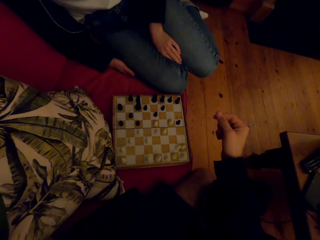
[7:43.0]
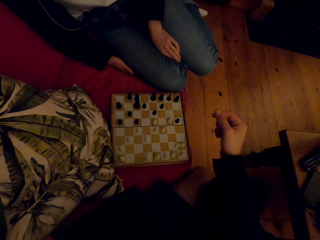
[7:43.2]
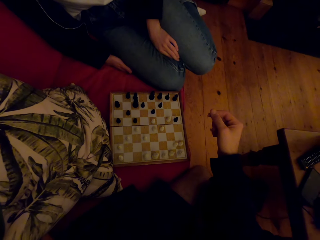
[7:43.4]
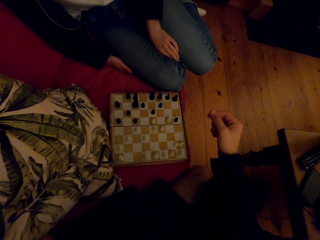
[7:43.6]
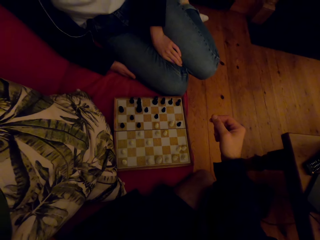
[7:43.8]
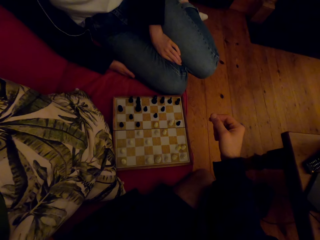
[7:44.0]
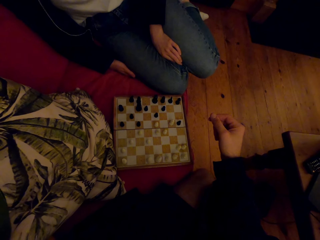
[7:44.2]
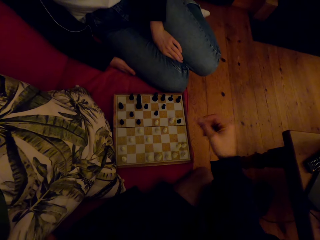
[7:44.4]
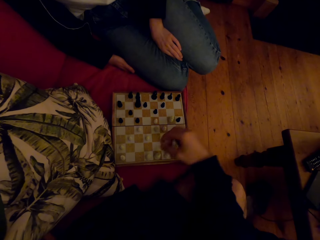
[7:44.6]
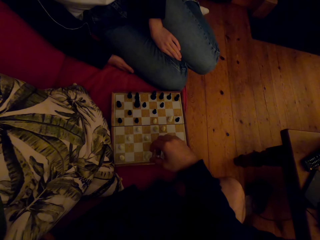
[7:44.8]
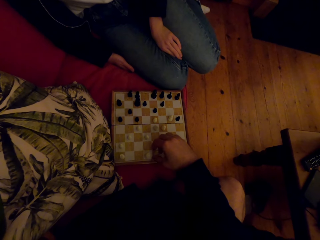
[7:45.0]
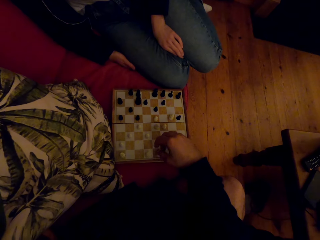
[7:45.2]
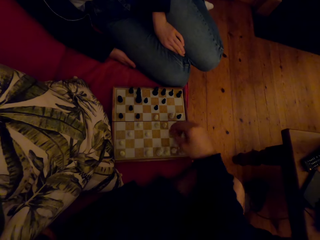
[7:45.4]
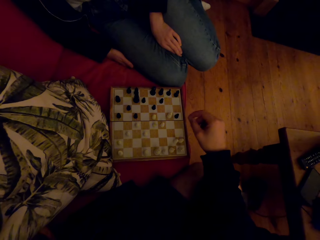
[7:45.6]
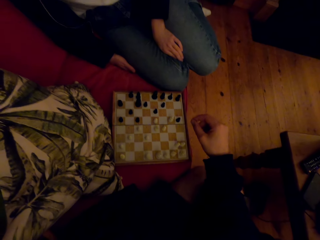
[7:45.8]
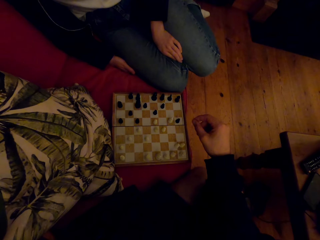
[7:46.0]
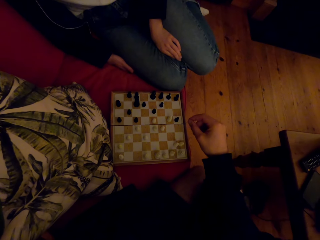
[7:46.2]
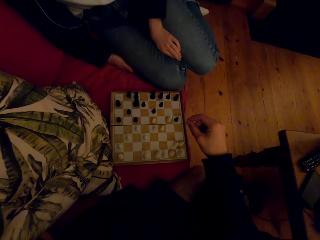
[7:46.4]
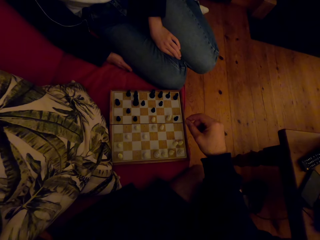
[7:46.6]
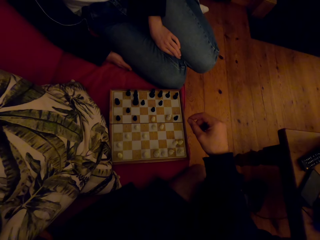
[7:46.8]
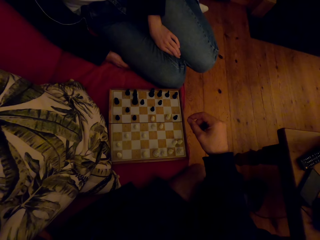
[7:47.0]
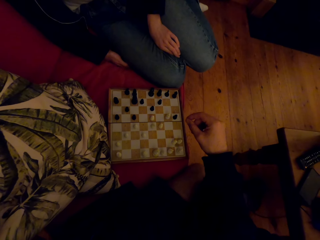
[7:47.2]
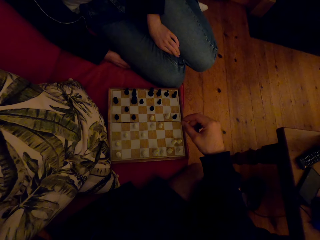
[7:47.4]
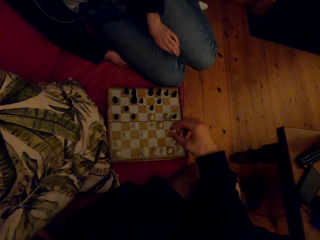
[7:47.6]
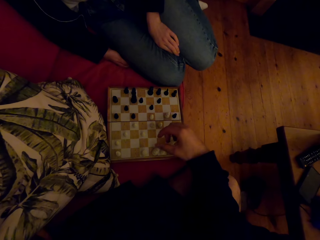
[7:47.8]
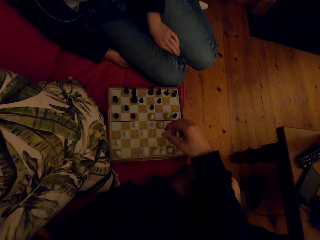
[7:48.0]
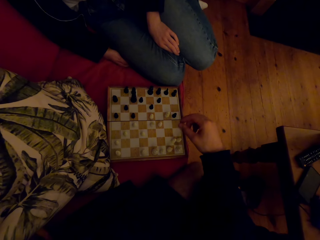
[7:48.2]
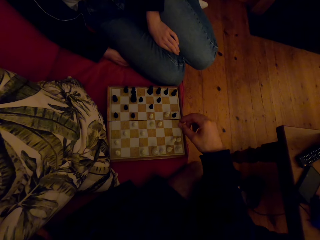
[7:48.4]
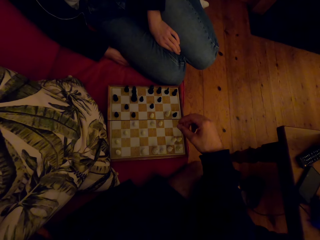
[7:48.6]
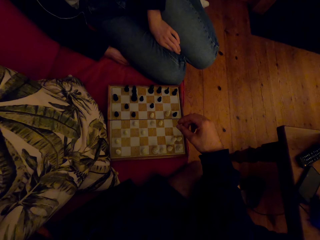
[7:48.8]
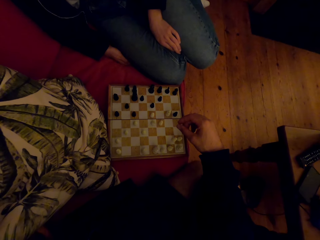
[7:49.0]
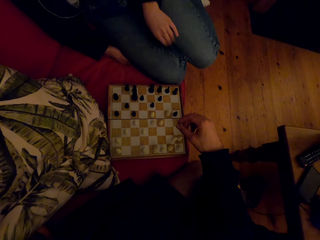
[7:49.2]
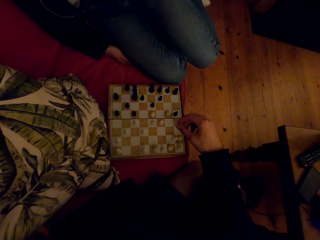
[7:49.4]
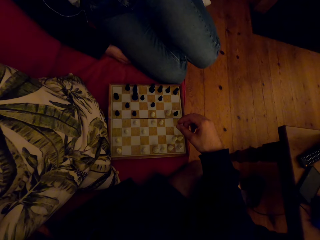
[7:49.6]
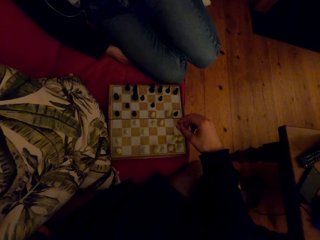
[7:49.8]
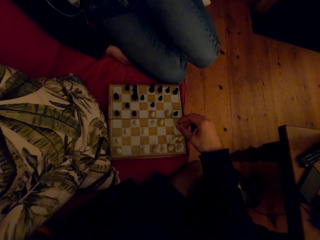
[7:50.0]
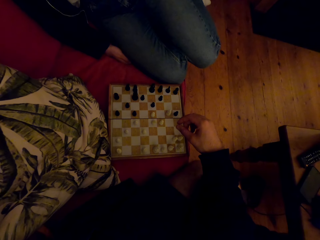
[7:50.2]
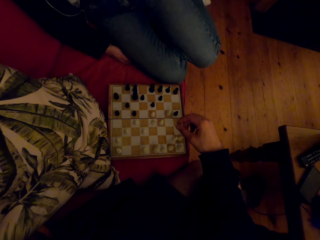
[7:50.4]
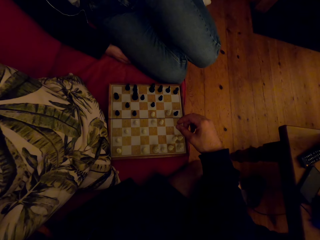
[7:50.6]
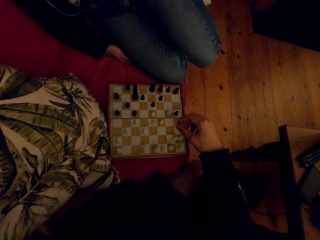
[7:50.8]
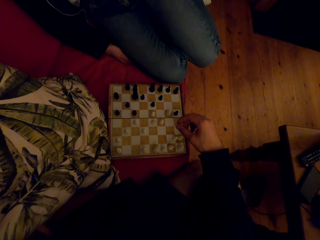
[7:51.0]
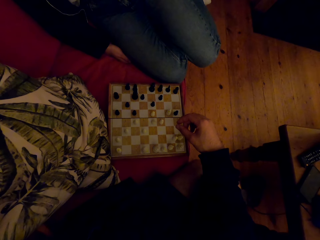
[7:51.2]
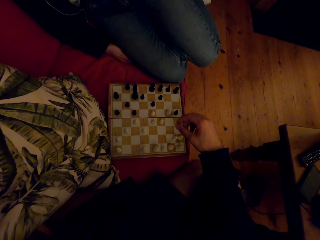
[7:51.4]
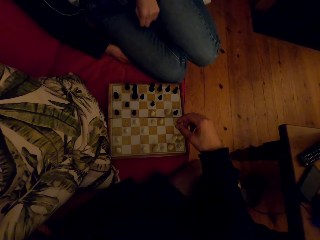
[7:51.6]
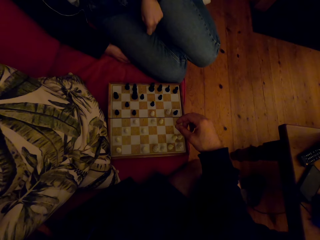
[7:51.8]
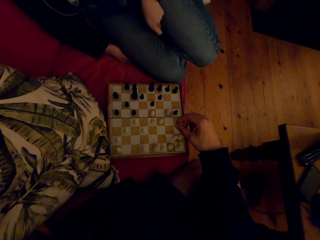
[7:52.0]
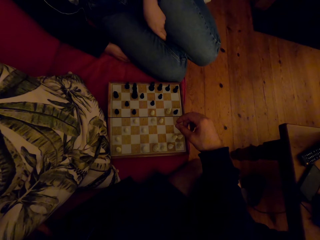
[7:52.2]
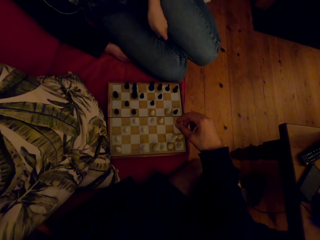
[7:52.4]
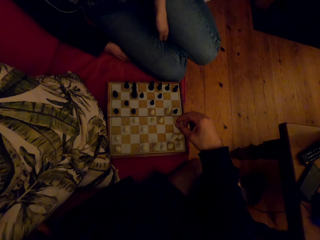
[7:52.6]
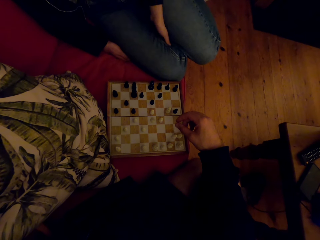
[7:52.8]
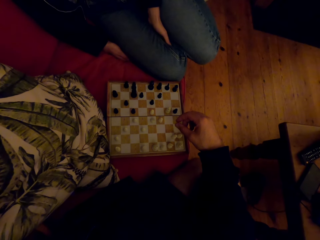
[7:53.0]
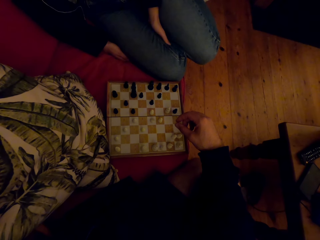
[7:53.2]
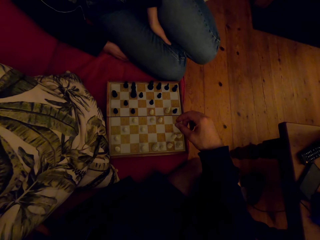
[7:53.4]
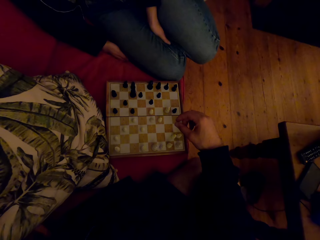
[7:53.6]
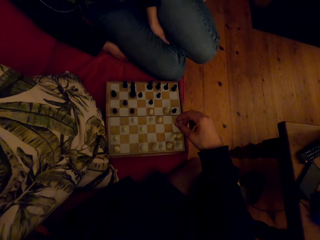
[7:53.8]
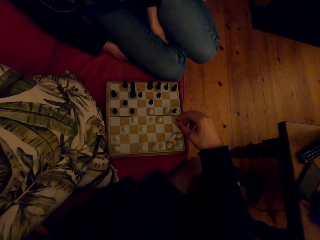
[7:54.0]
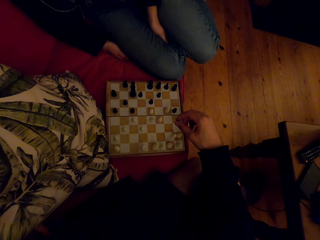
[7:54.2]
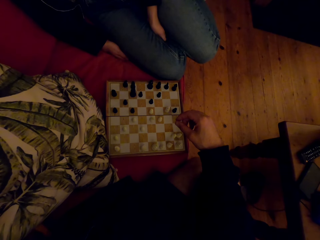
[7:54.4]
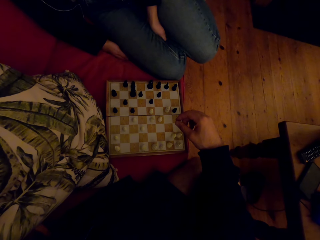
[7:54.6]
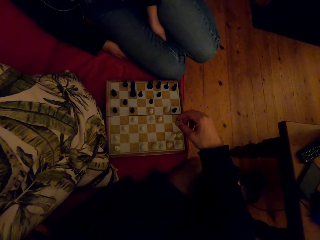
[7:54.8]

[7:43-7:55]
The camera wearer raises the hand and plays the chess game. A person raises the hand and lowers the hand.

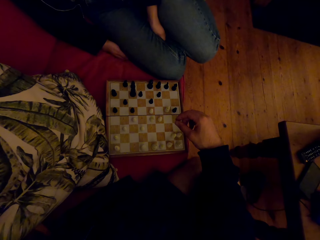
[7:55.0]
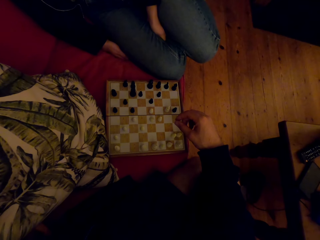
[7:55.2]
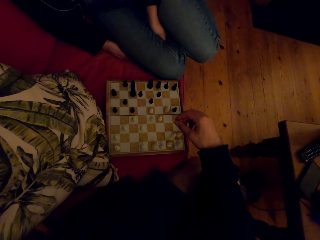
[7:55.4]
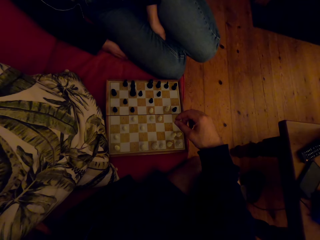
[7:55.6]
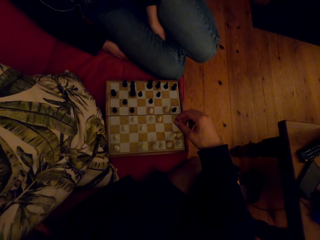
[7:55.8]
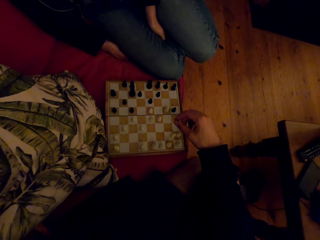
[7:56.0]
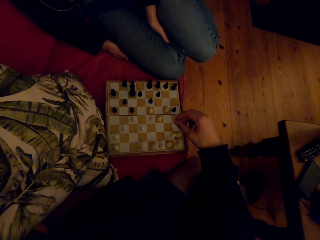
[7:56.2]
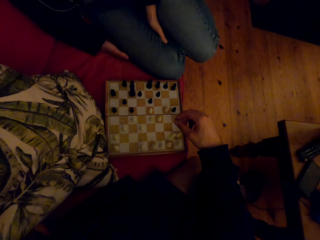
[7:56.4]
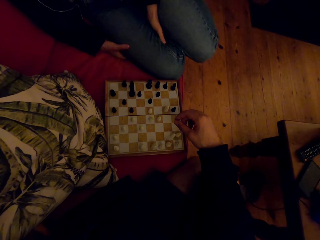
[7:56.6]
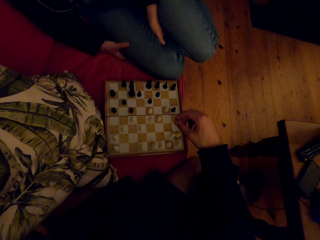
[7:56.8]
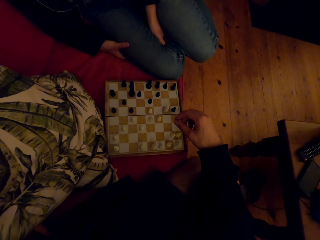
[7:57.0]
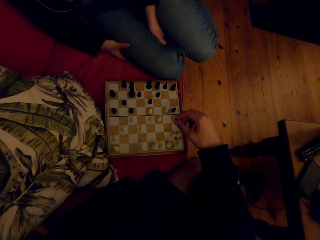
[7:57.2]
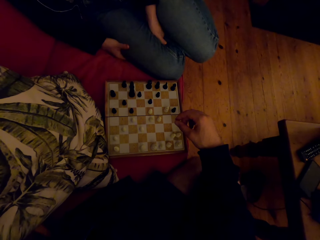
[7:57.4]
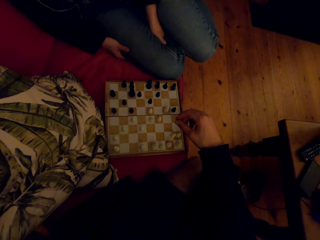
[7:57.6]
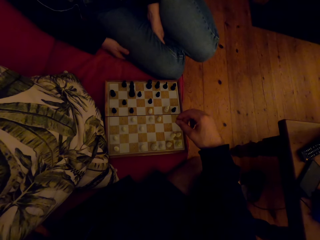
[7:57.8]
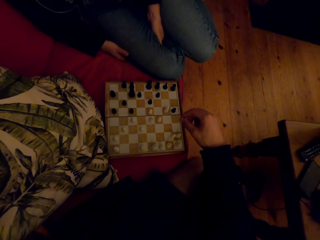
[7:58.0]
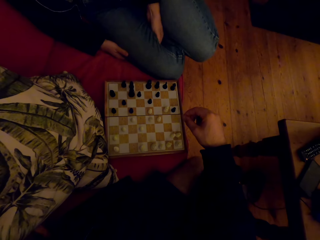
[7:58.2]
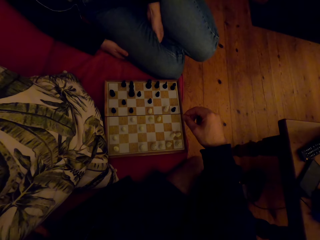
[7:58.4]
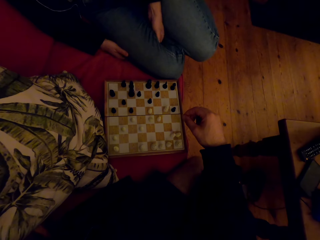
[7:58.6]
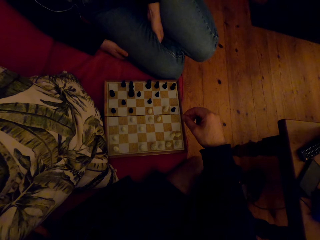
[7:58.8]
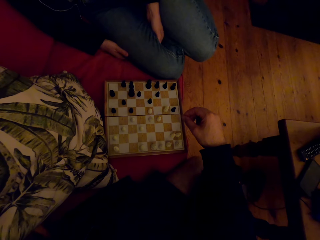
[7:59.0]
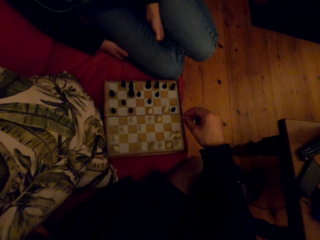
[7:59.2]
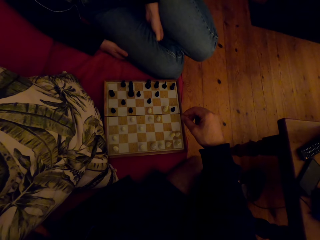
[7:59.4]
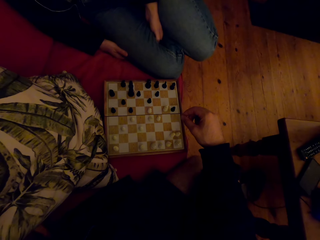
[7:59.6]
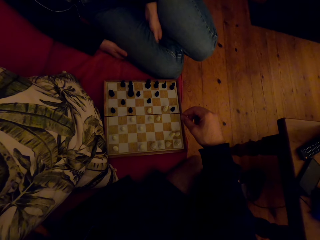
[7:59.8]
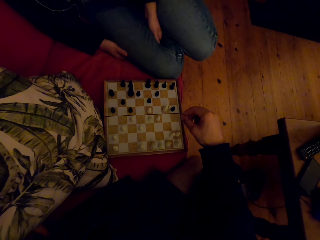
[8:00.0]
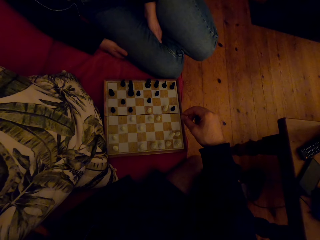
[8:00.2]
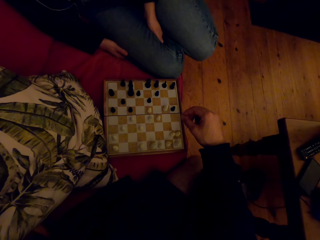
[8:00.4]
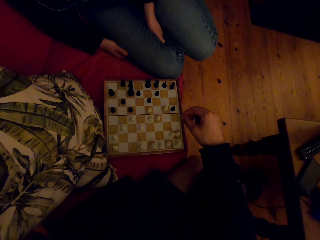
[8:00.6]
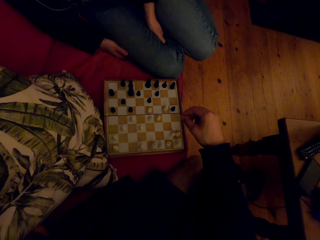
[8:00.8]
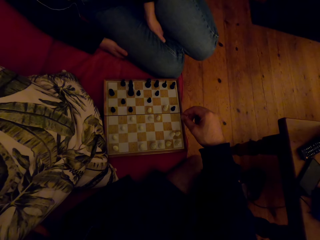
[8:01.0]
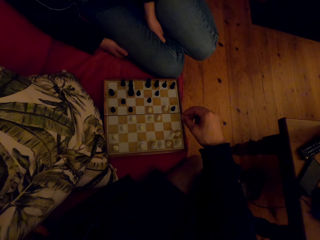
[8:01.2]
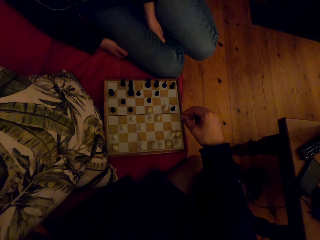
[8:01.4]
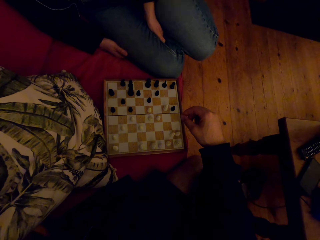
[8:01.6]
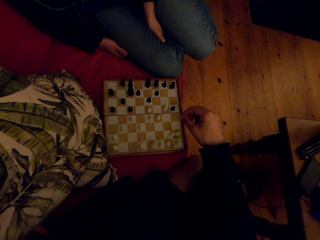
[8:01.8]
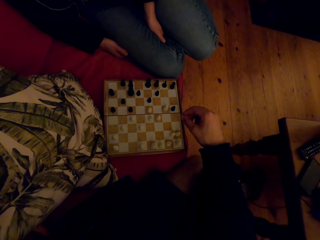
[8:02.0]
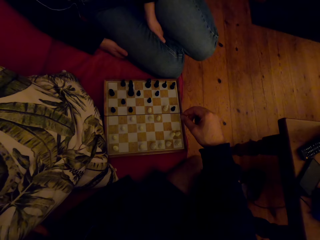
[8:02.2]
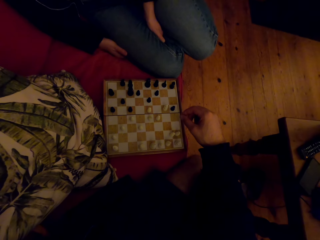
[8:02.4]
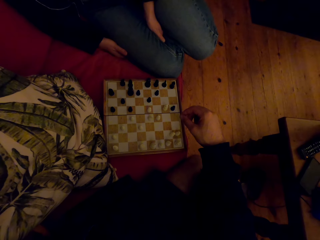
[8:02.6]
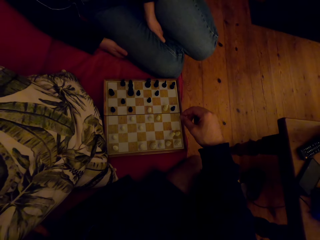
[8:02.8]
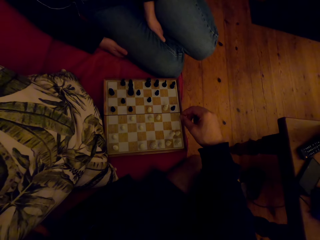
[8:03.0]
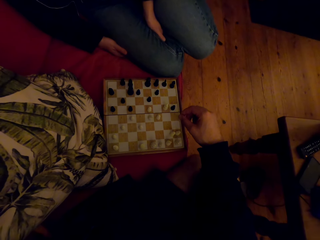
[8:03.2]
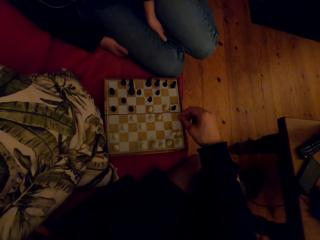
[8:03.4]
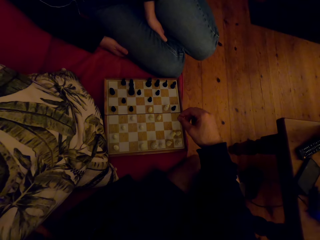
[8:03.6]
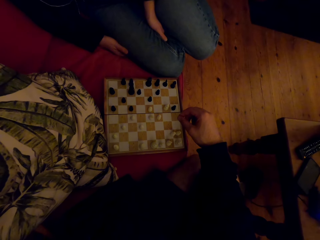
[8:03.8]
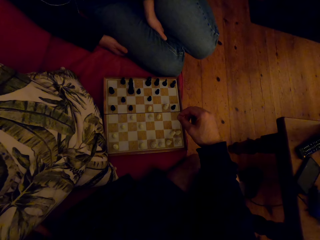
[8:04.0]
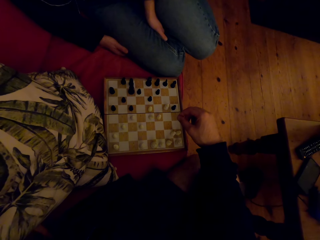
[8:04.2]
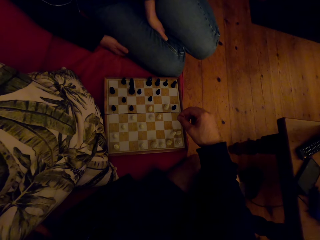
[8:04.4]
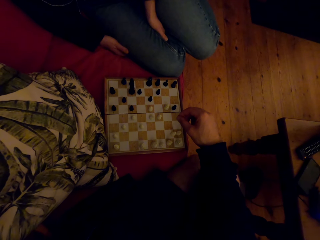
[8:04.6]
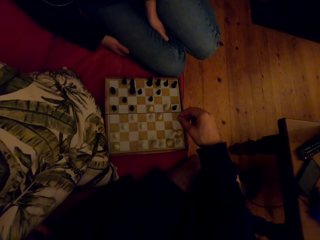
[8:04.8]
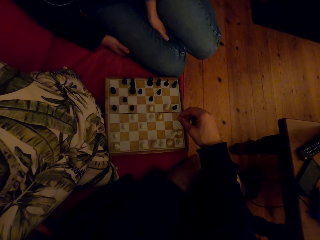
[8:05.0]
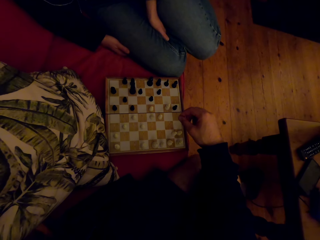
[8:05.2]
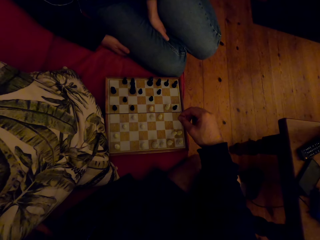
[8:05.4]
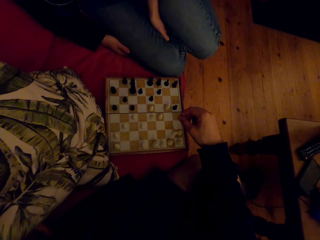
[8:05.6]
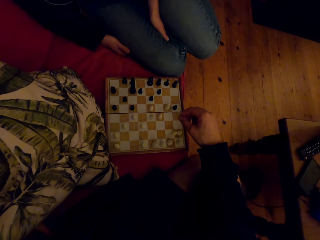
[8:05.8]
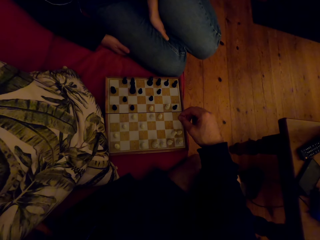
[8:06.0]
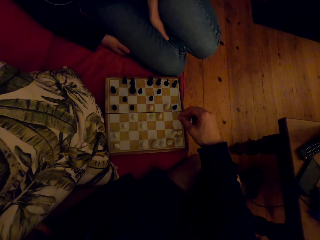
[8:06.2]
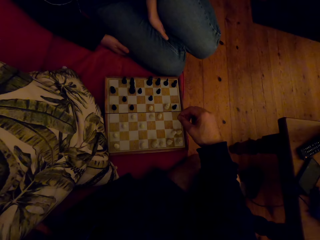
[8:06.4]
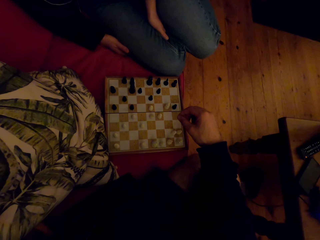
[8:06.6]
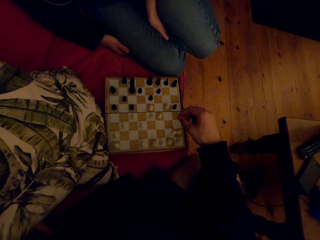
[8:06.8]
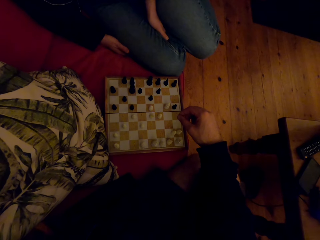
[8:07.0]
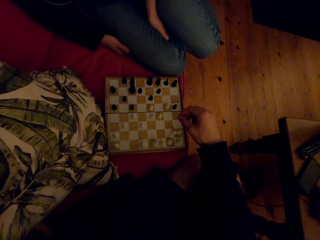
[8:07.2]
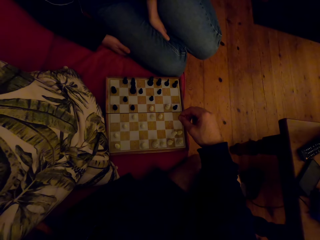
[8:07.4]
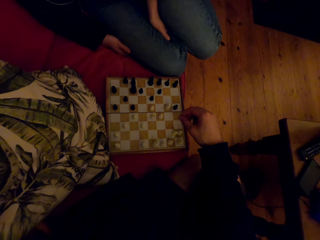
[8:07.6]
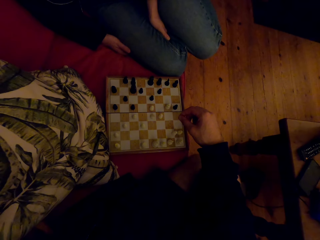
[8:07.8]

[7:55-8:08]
A person talks with the camera wearer. The camera wearer looks at the chess board.
